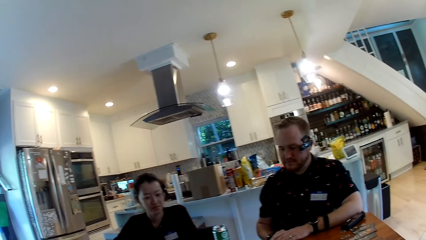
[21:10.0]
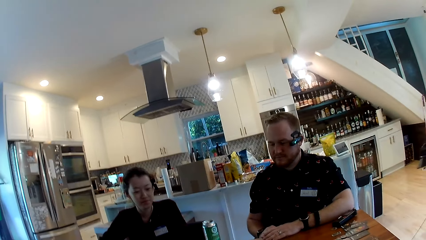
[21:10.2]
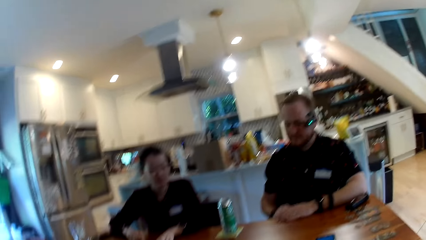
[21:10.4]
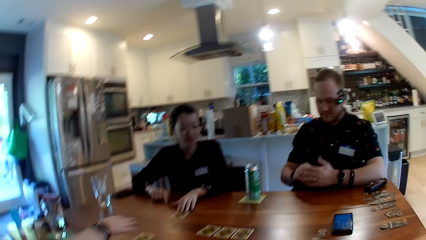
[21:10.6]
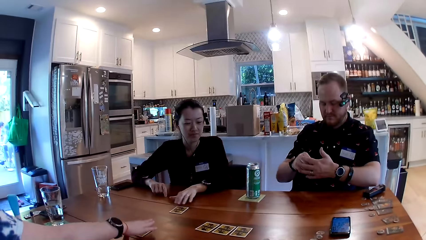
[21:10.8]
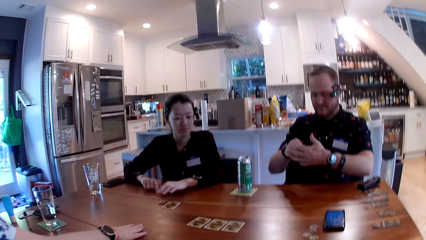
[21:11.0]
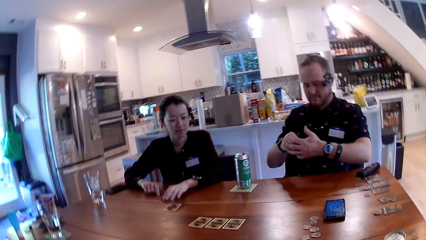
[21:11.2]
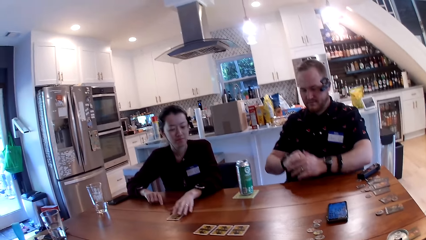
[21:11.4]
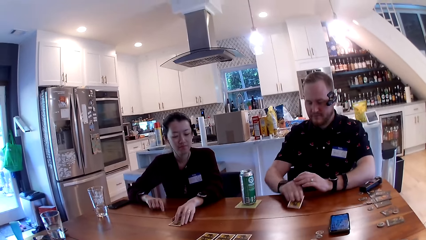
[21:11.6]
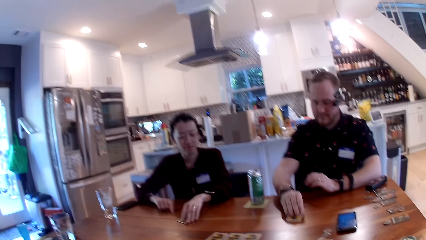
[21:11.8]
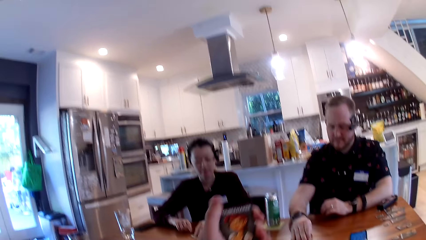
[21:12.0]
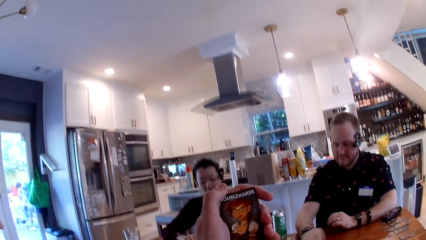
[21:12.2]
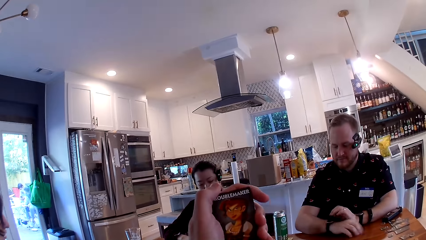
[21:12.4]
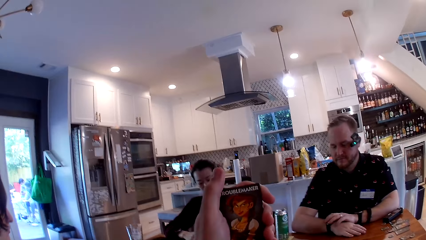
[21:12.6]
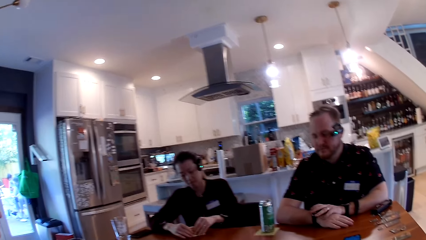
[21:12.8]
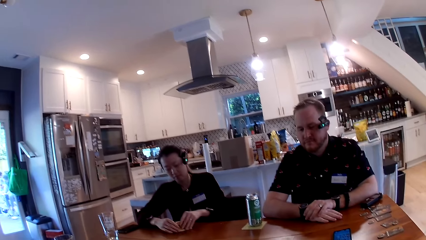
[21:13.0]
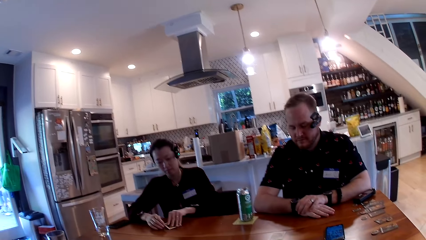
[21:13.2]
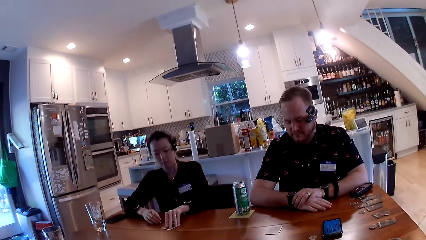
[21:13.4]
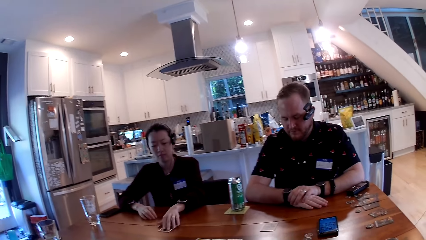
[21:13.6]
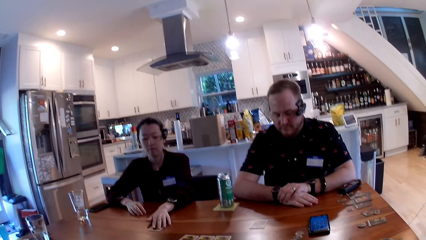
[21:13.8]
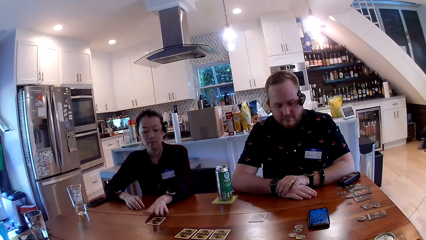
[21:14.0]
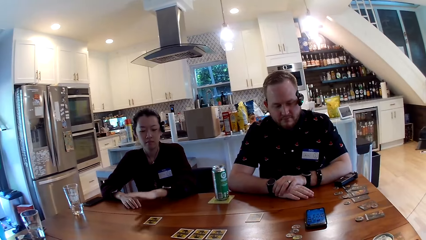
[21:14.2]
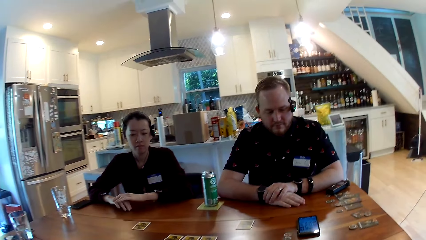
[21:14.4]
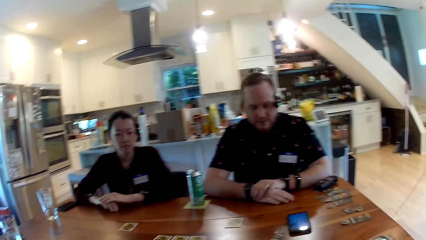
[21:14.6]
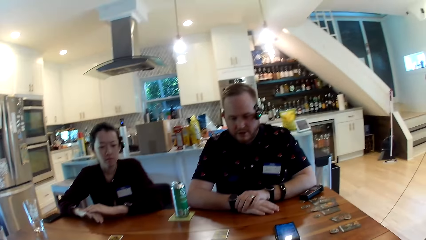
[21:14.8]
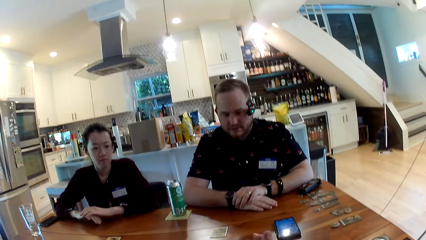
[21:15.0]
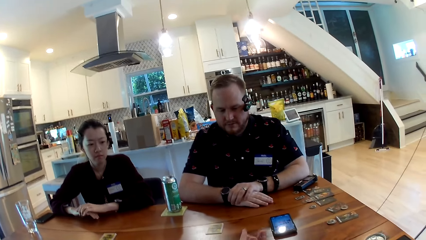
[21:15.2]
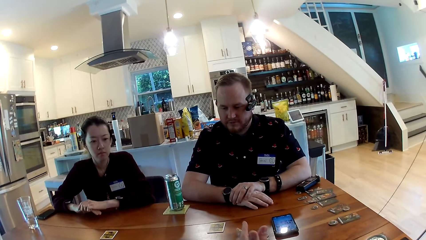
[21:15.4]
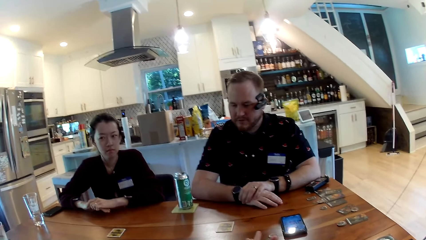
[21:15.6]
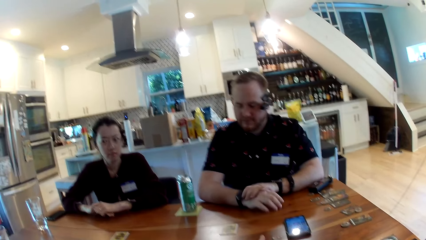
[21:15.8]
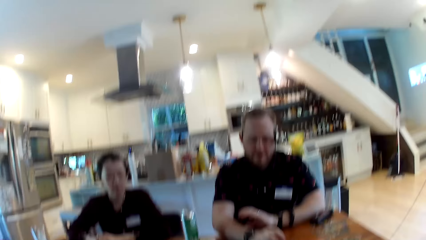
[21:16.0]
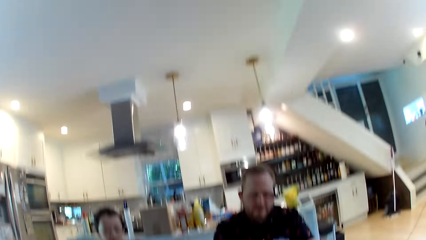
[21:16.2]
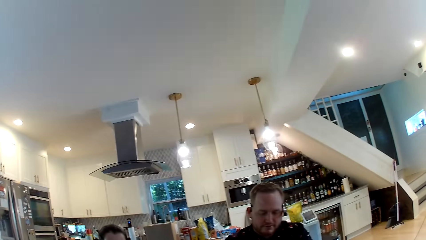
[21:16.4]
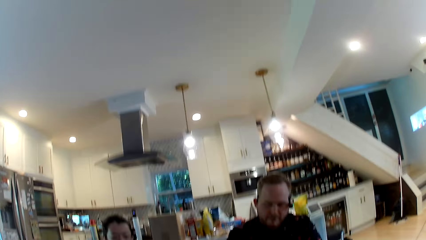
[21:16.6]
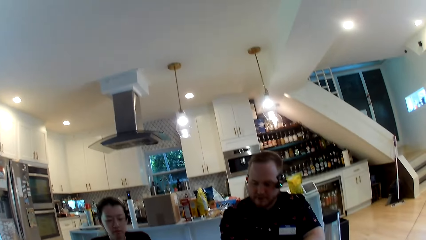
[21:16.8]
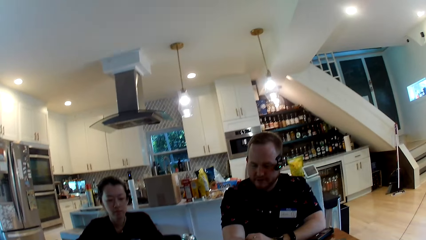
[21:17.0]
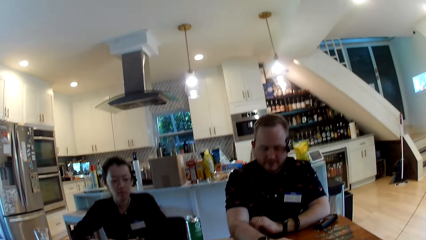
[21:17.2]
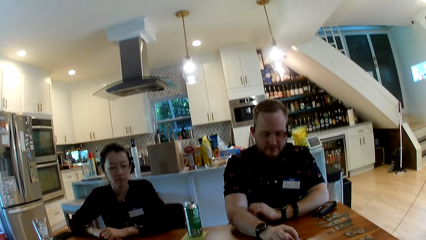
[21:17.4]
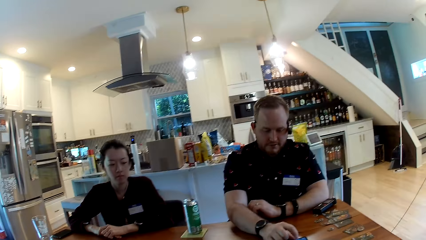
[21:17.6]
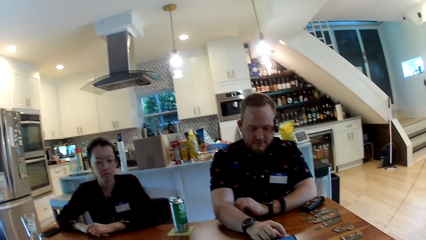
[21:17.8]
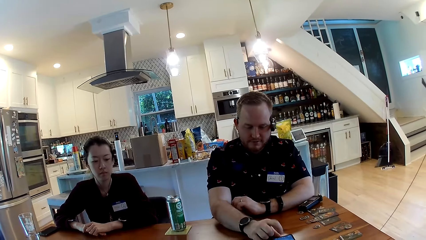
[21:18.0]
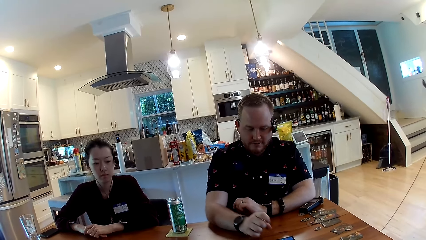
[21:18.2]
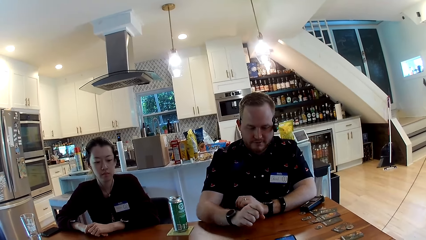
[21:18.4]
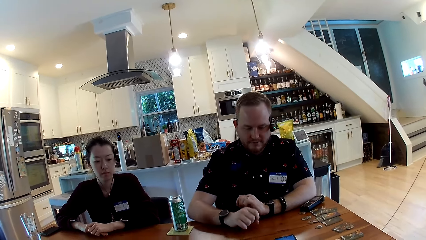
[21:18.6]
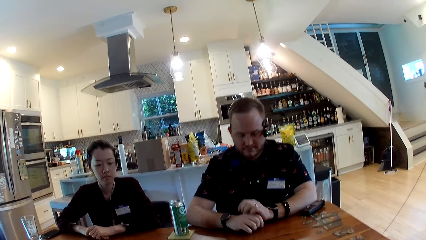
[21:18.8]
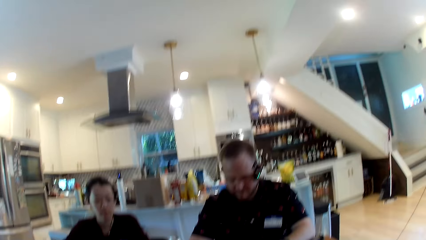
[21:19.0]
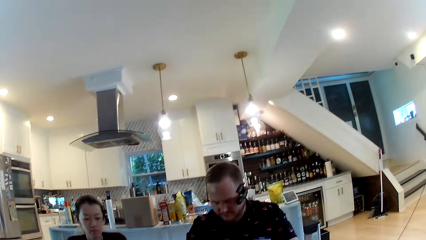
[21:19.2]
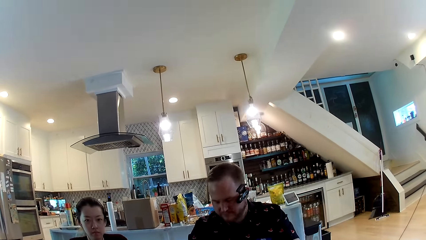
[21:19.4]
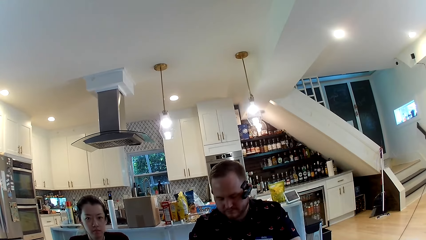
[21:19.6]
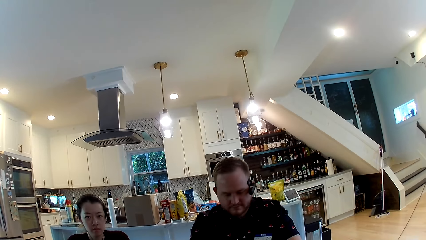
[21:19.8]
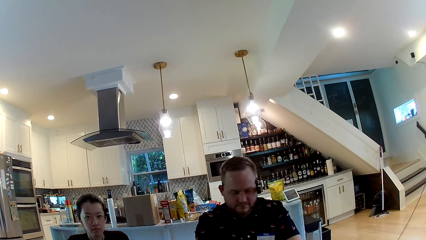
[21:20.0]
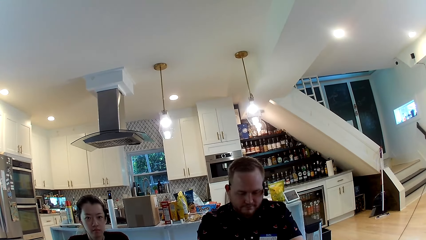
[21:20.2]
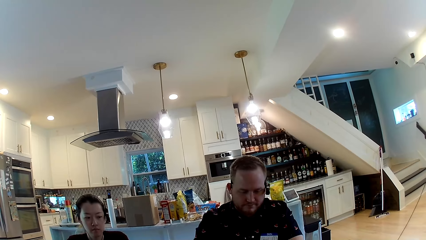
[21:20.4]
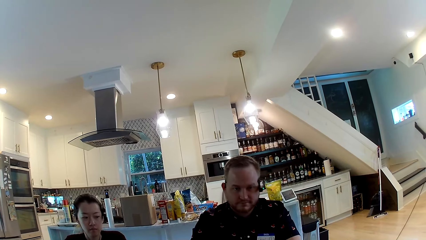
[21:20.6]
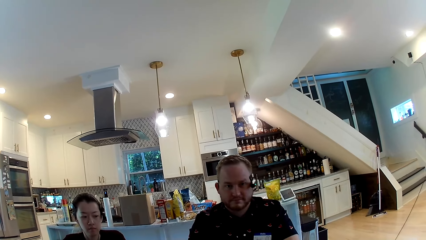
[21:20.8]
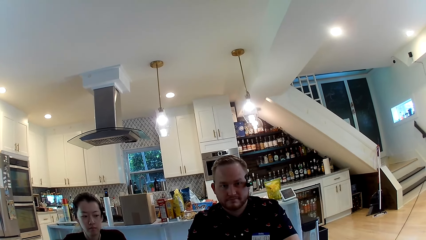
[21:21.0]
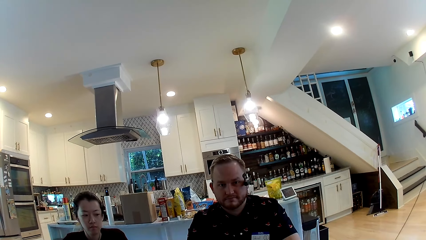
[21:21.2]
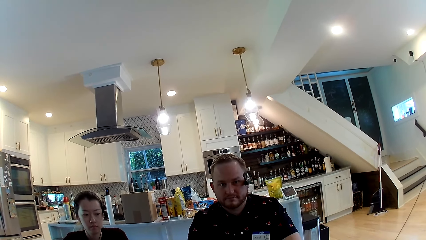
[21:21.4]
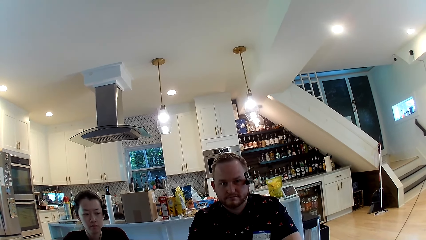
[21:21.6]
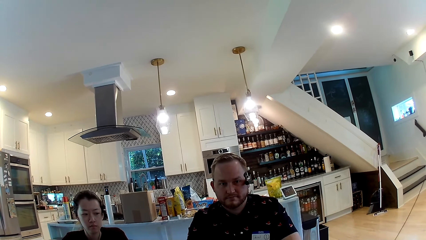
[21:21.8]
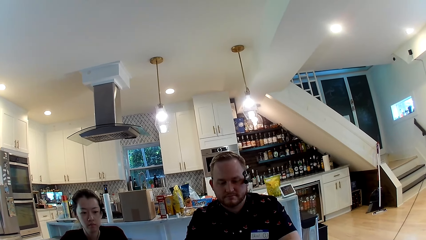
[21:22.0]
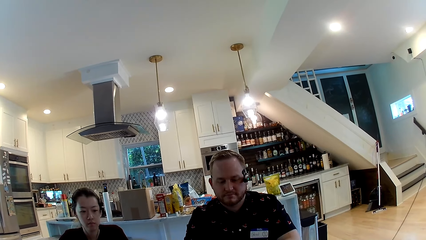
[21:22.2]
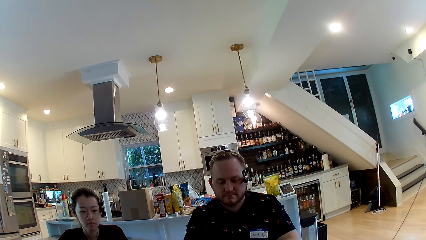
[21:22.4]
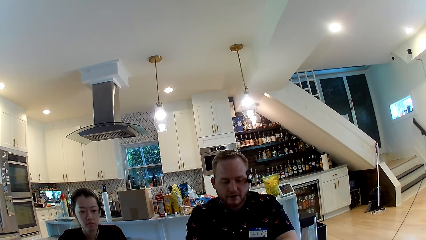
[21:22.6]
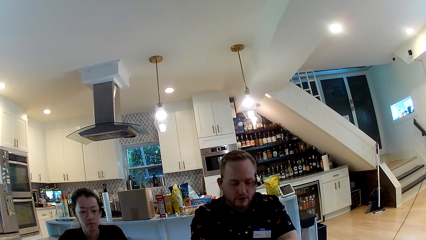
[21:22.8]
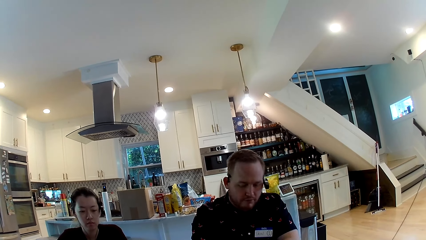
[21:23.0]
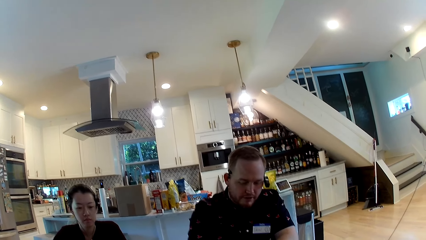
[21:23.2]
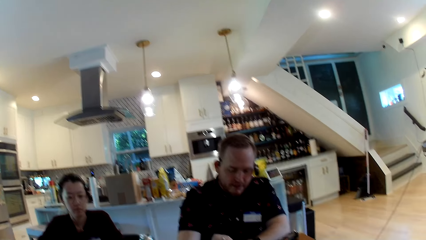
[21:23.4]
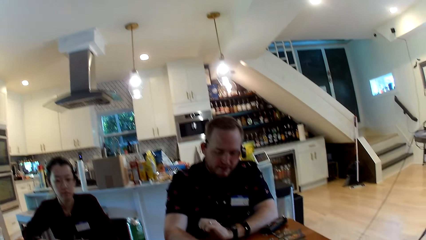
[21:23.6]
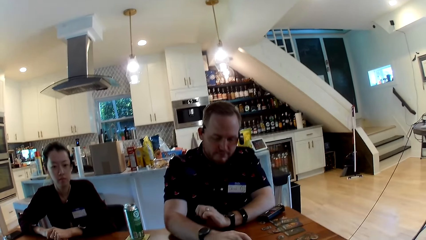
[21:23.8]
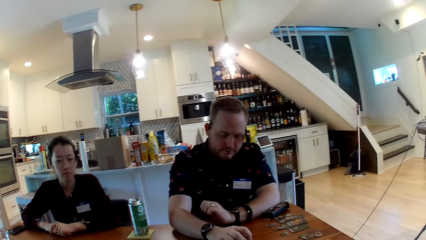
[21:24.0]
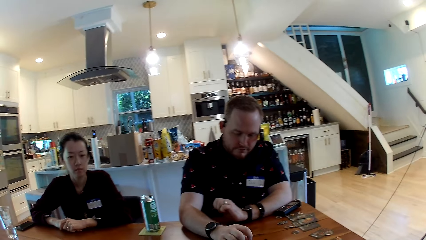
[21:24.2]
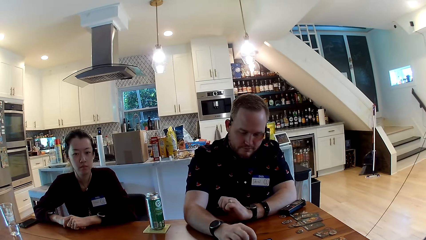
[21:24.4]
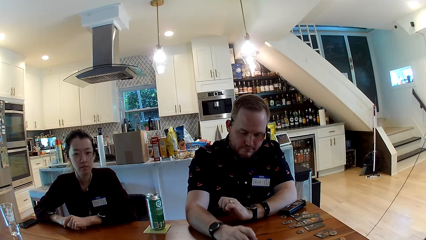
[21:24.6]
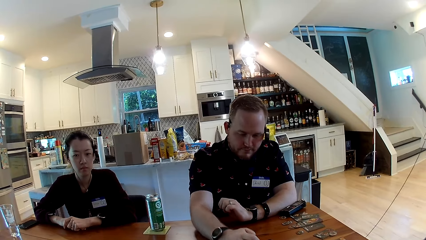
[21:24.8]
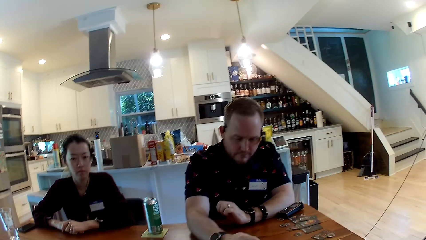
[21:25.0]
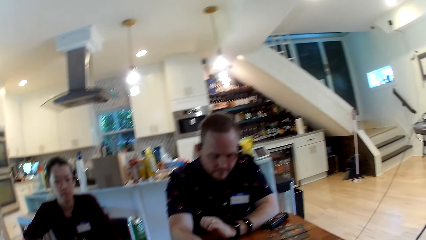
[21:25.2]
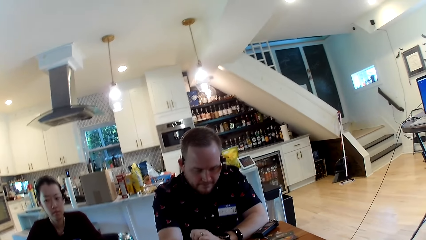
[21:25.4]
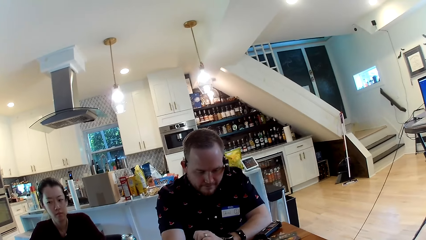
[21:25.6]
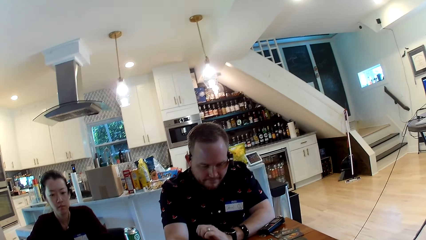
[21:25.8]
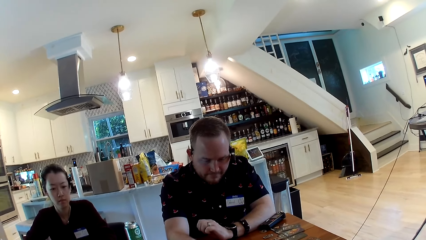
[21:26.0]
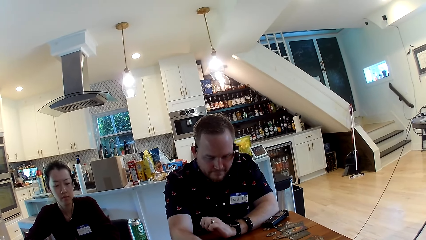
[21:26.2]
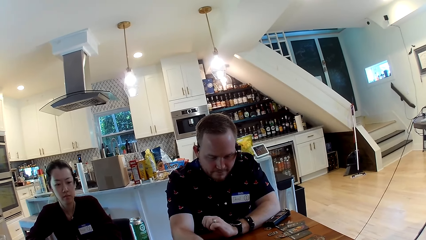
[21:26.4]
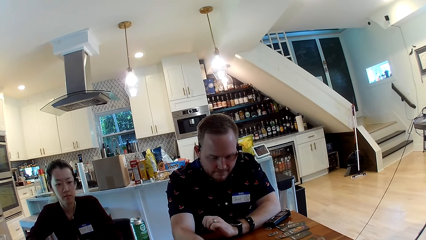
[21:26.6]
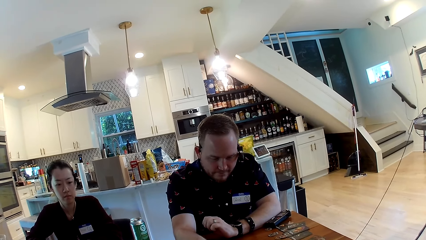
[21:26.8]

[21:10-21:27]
The man picks up the card with both hands. A woman slides a card on the table to herself with her right hand. Another woman touches a card on the table with her left hand. The man places the card on the table with his right hand. The camera wearer lifts a card. The other woman slides the card forward with her left hand. The camera wearer looks around. The man touches the screen of a phone on the table with his right hand. The camera wearer converses with the man.
